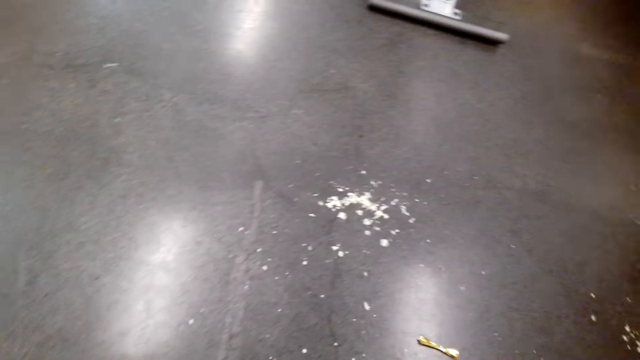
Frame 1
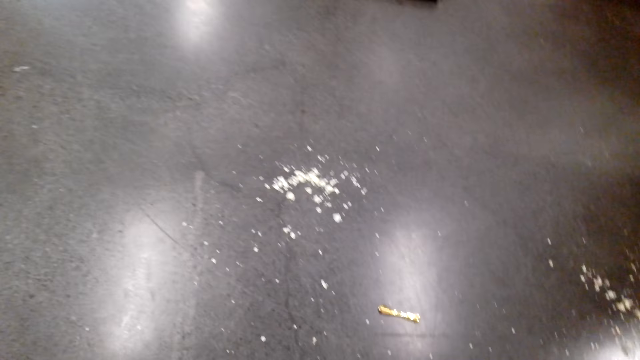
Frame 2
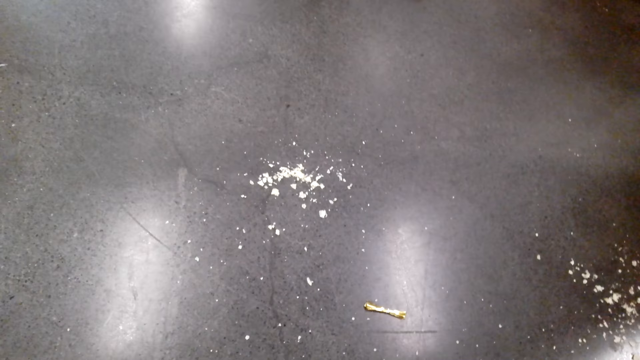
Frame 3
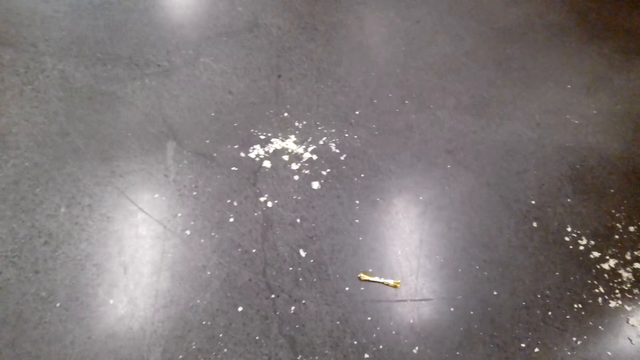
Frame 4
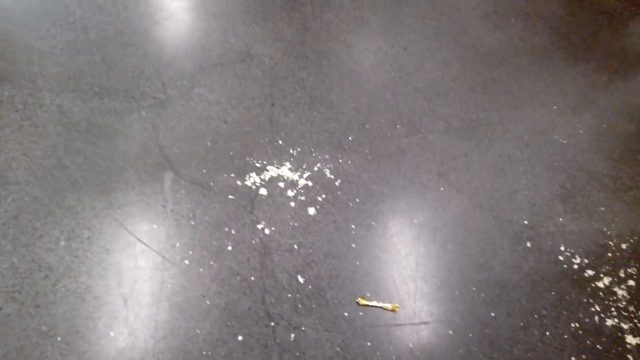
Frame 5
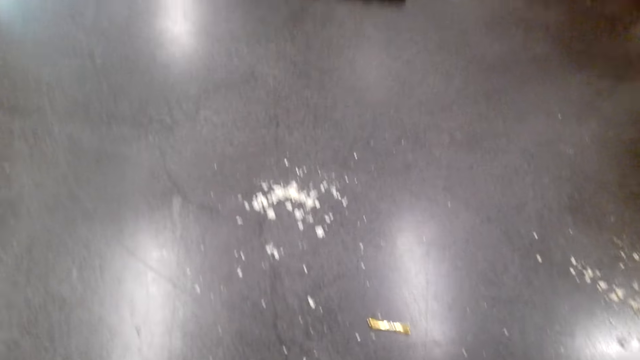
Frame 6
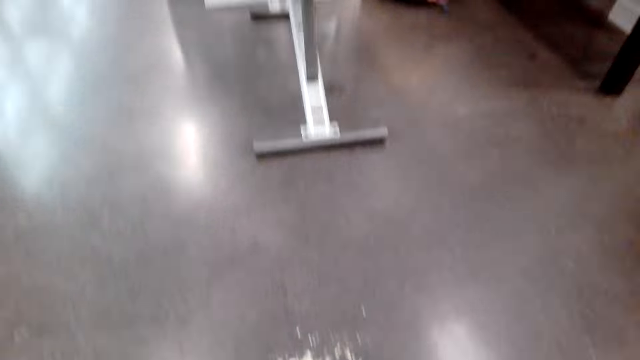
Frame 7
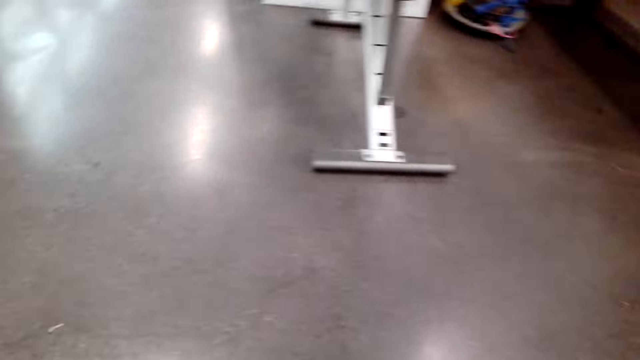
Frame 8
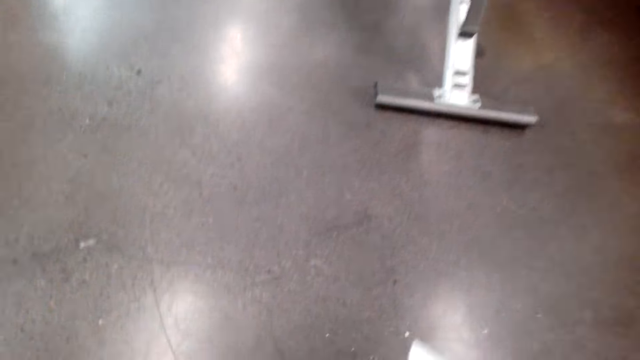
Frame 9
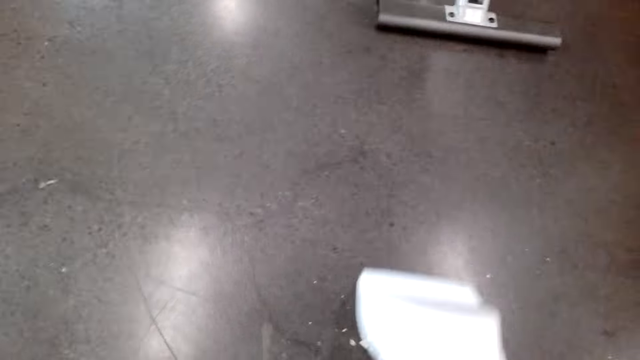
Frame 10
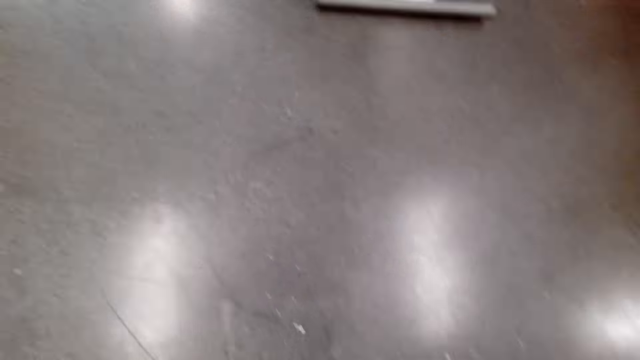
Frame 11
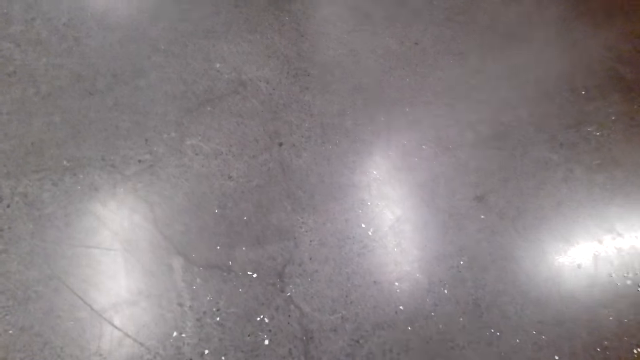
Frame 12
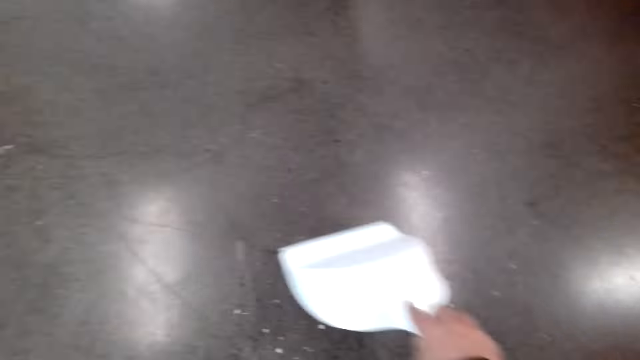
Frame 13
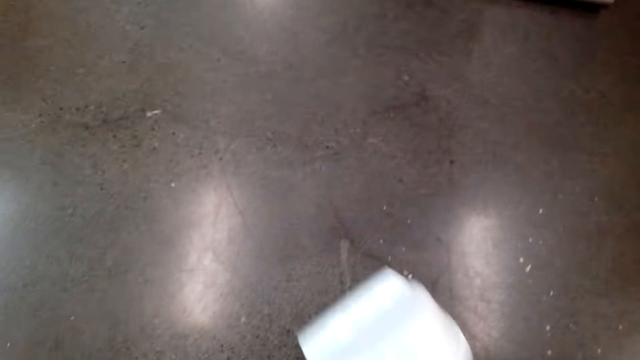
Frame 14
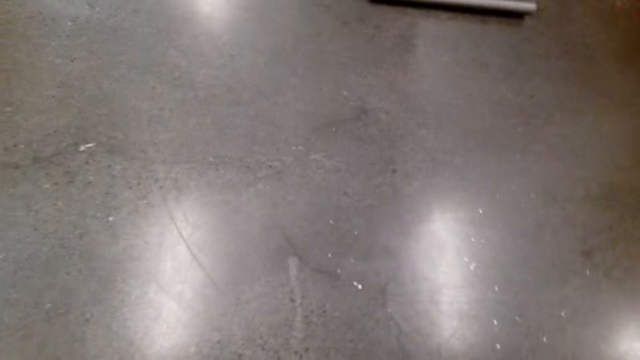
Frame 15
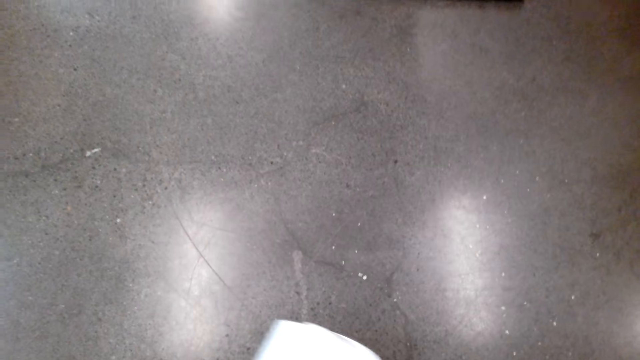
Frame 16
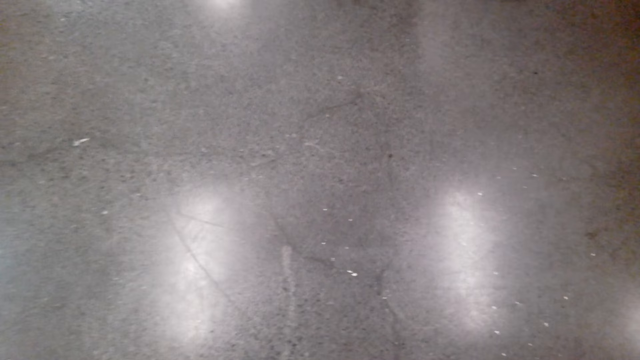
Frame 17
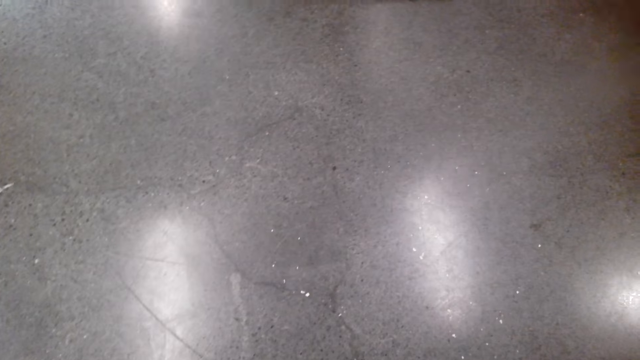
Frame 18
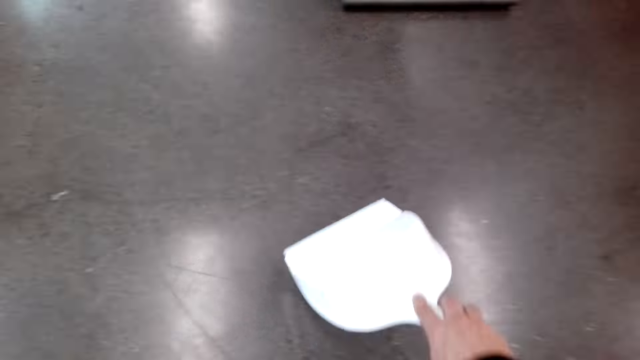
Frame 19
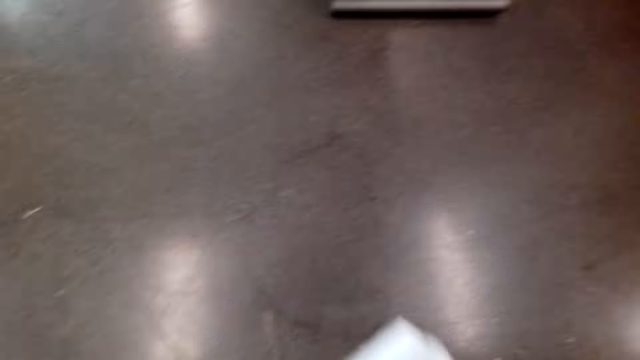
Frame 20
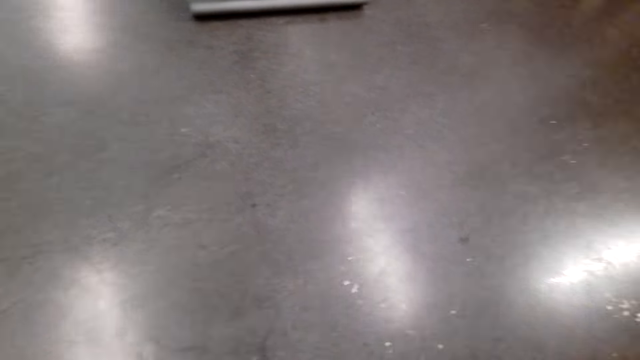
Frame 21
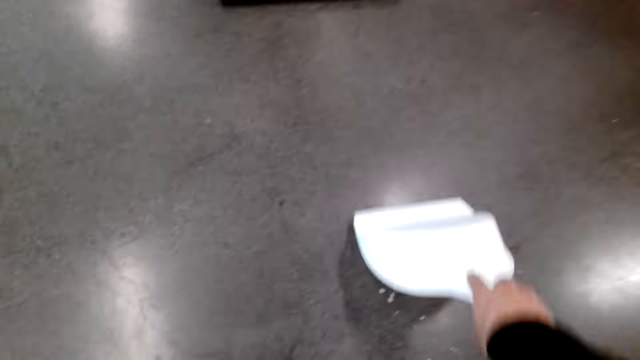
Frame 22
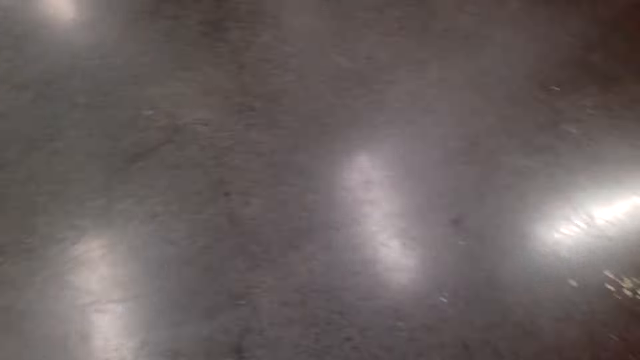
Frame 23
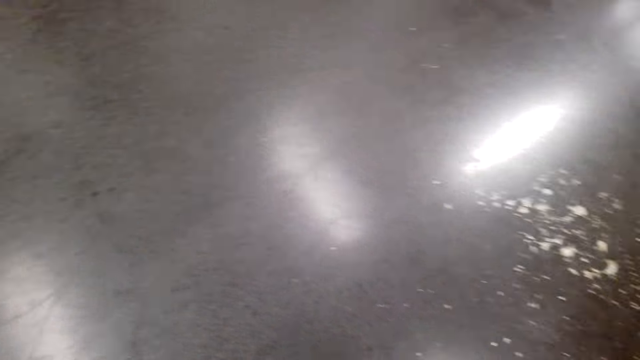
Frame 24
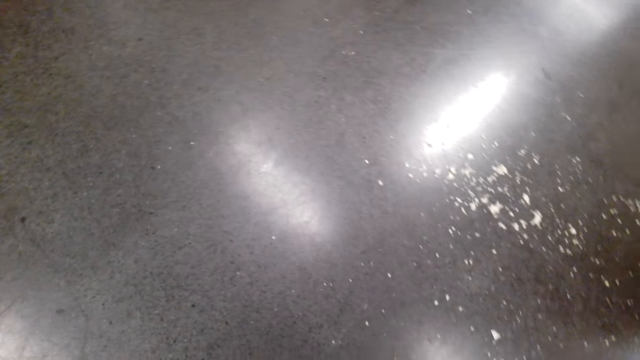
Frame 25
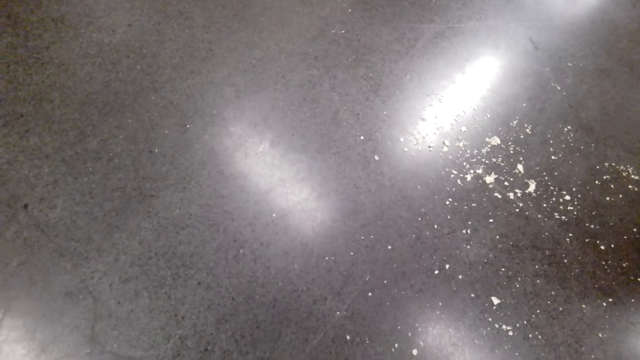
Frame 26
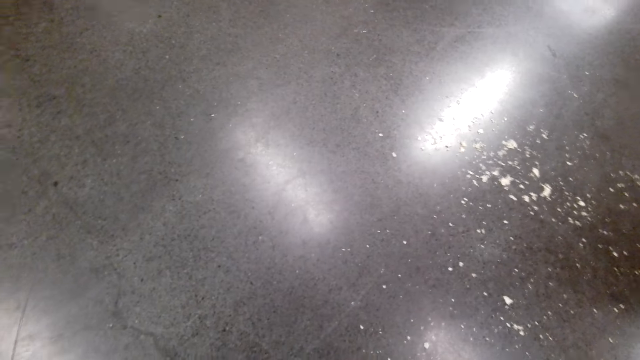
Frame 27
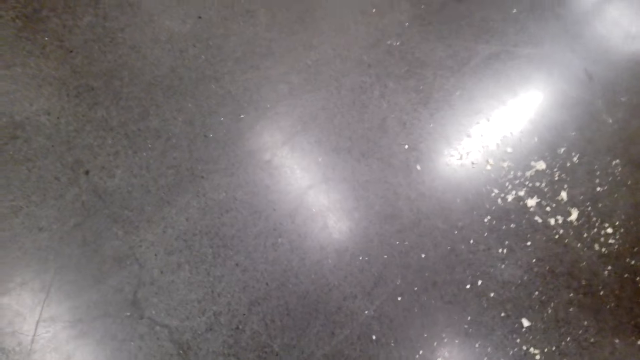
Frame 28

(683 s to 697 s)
The camera wearer speaks to a woman. They collect the dirt with a dust pan.

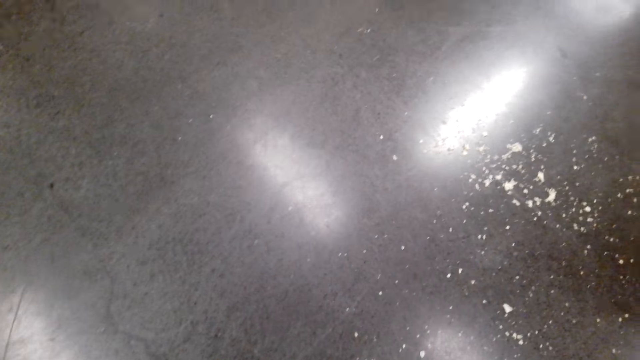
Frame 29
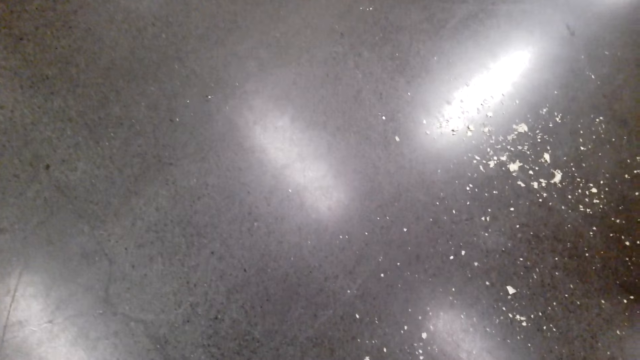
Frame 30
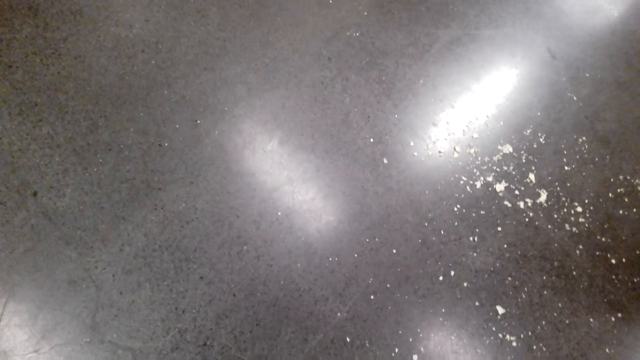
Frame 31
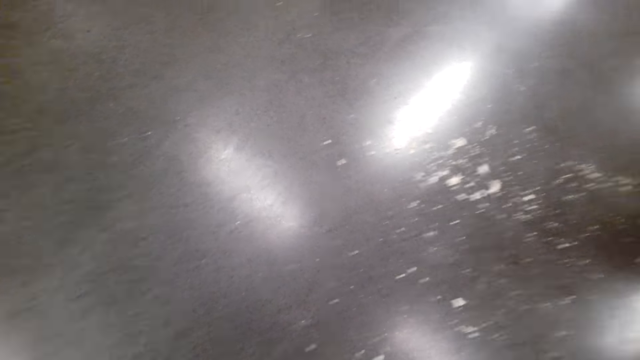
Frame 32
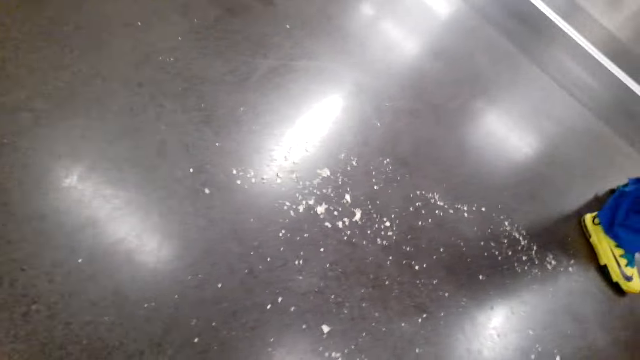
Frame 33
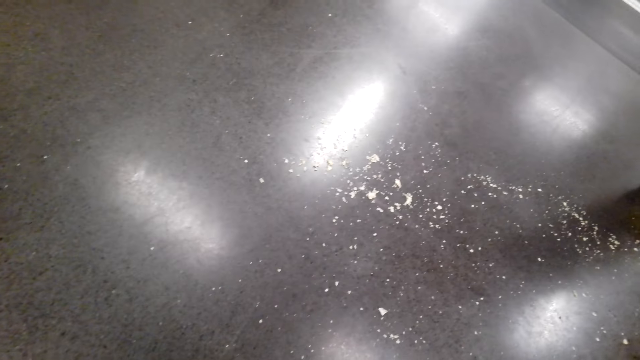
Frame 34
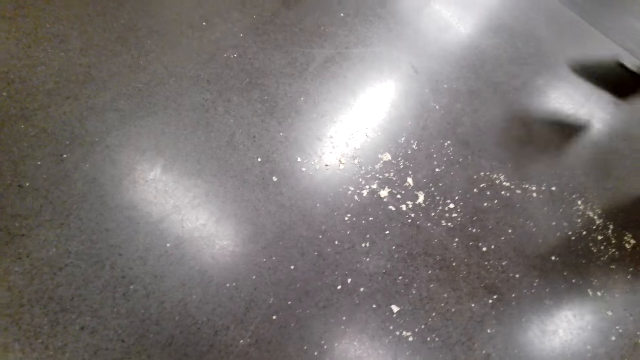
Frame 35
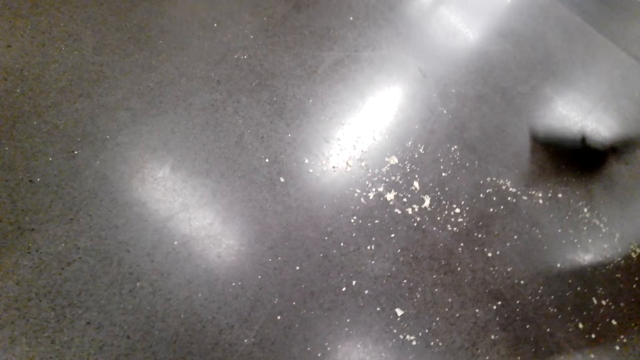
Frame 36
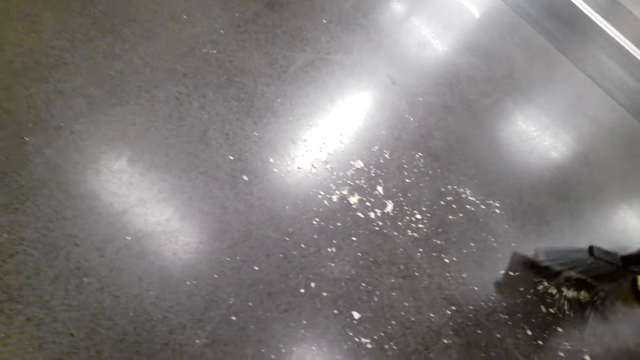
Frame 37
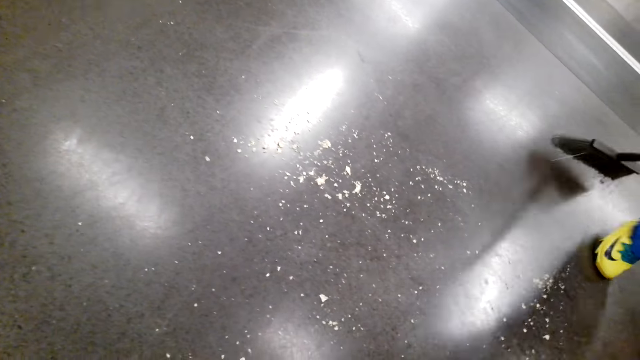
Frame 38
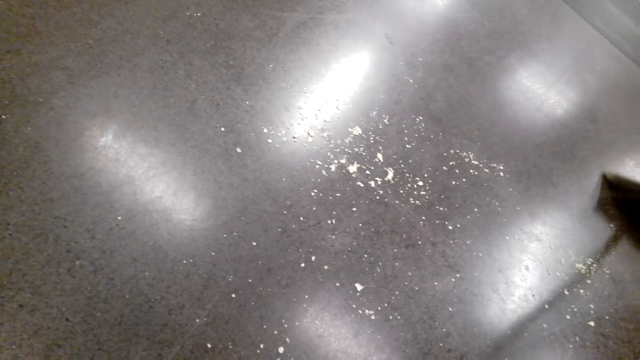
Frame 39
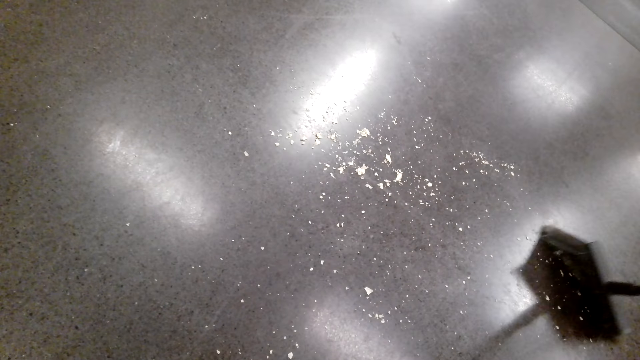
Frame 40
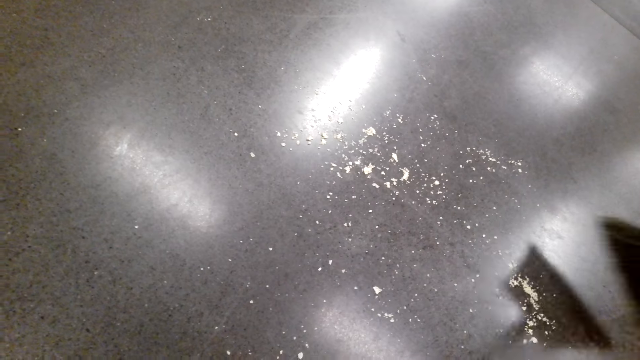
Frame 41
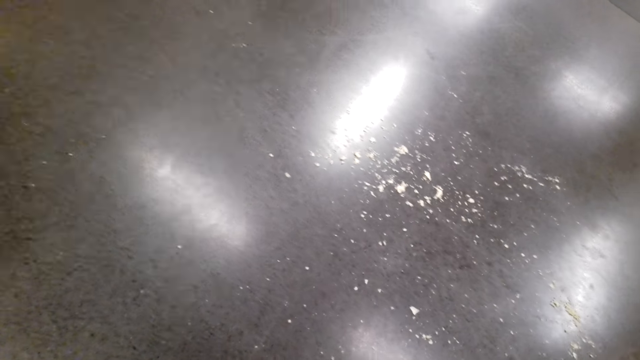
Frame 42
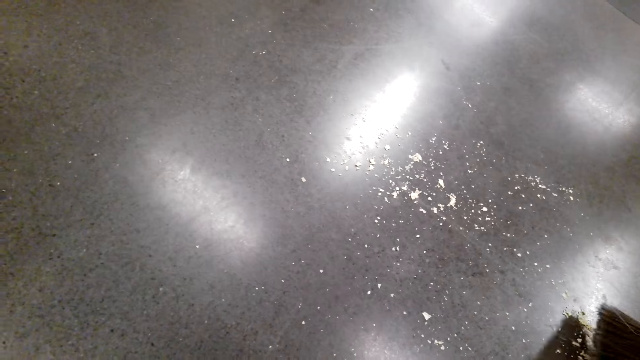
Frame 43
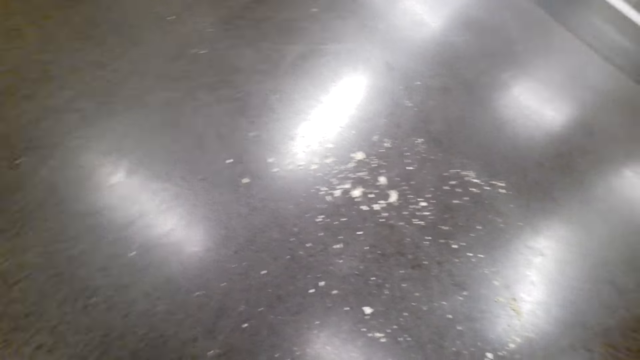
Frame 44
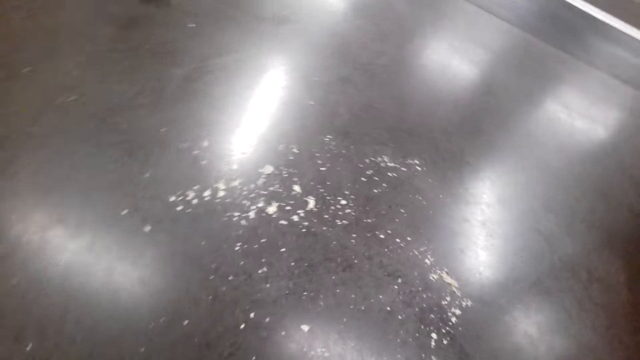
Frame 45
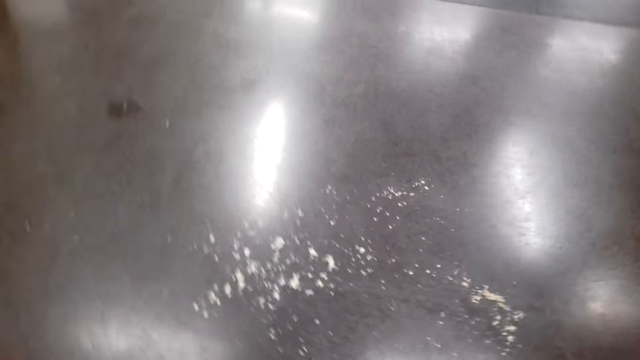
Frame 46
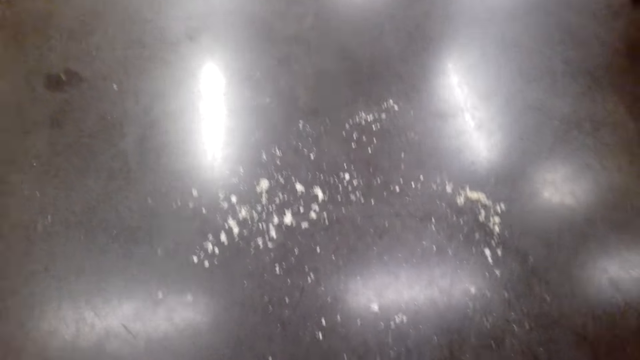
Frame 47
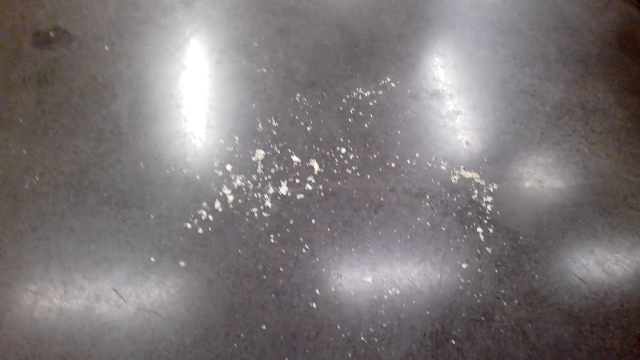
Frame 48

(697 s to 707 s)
A woman speaks to the camera wearer.
